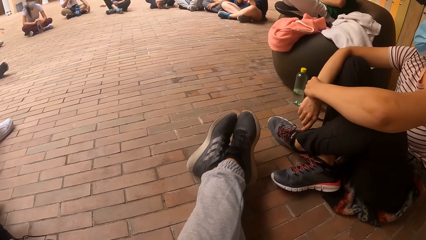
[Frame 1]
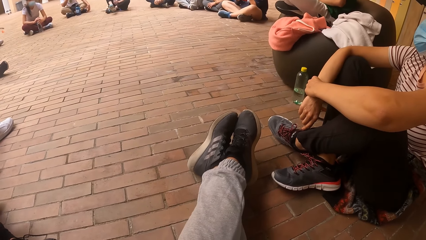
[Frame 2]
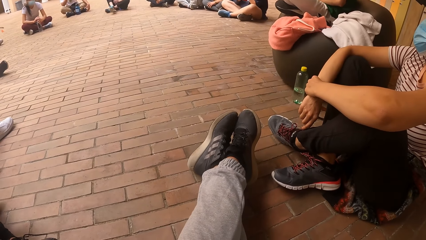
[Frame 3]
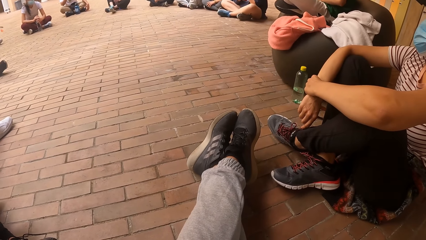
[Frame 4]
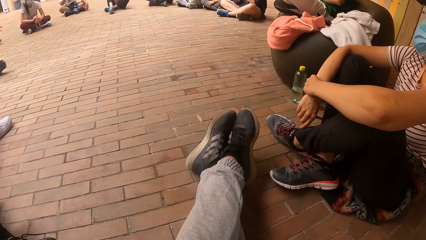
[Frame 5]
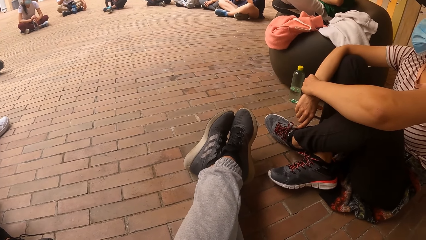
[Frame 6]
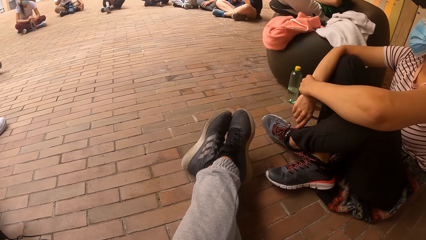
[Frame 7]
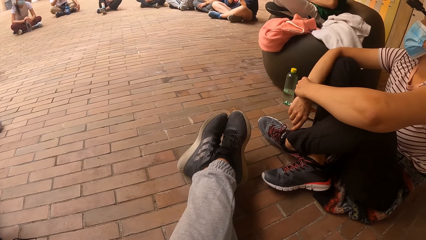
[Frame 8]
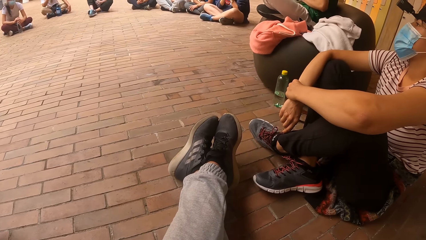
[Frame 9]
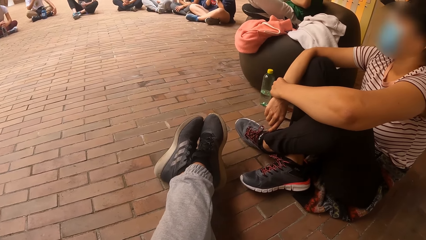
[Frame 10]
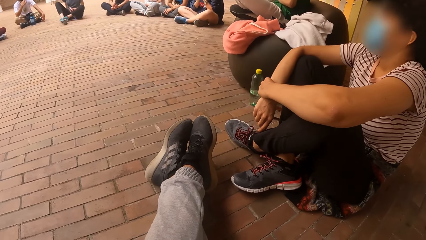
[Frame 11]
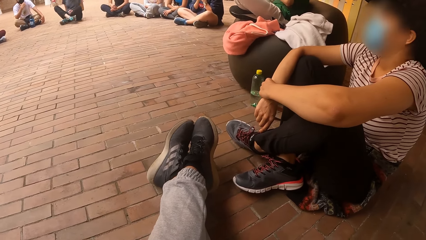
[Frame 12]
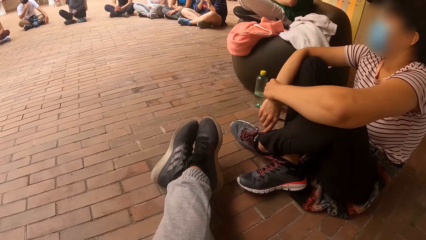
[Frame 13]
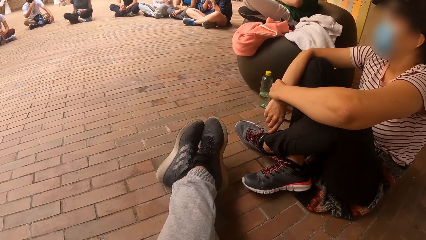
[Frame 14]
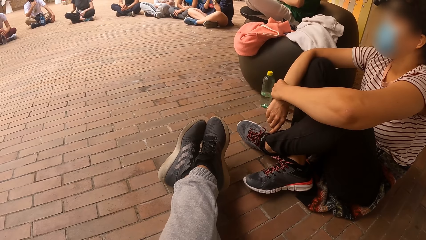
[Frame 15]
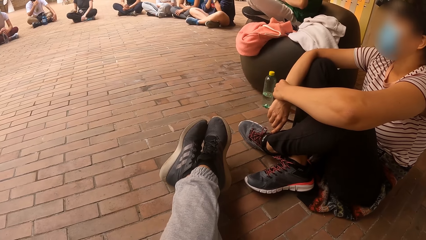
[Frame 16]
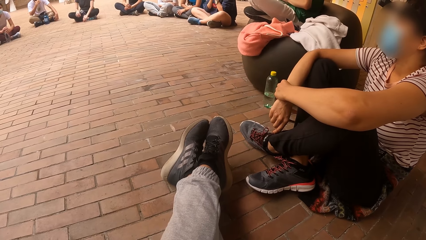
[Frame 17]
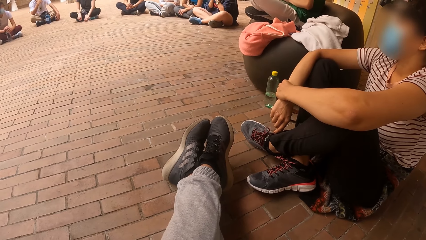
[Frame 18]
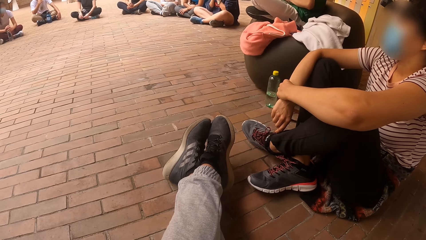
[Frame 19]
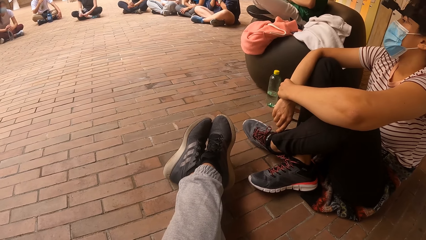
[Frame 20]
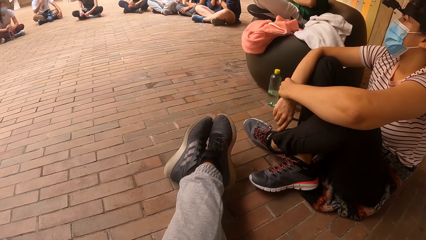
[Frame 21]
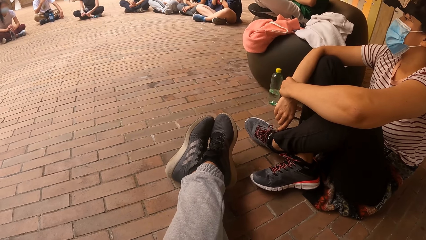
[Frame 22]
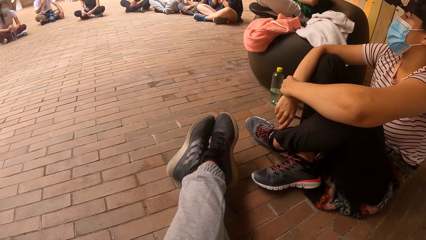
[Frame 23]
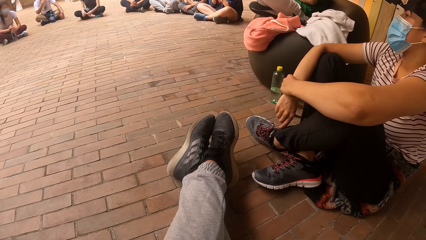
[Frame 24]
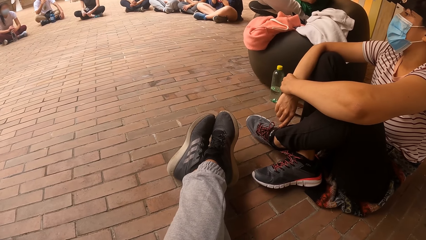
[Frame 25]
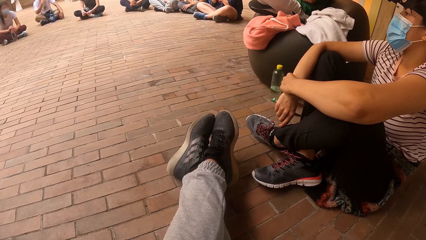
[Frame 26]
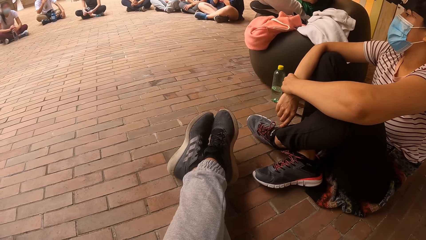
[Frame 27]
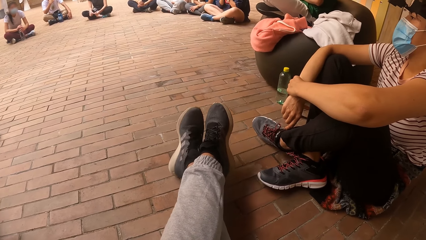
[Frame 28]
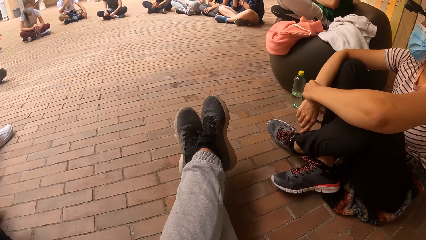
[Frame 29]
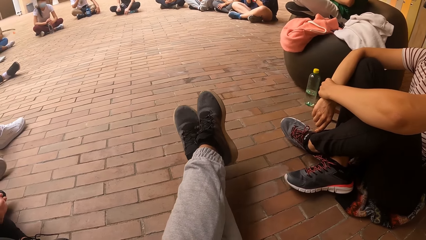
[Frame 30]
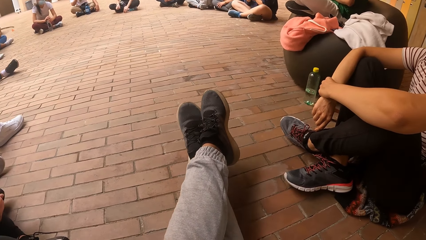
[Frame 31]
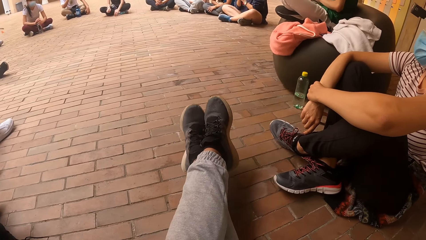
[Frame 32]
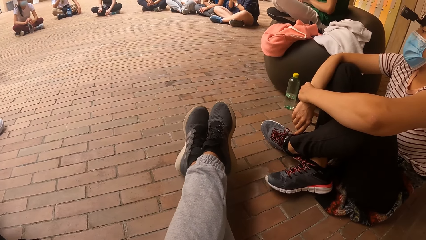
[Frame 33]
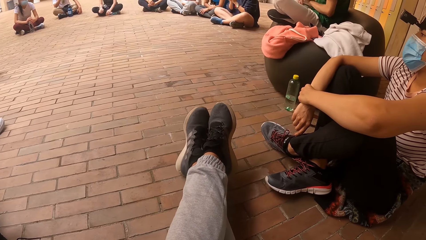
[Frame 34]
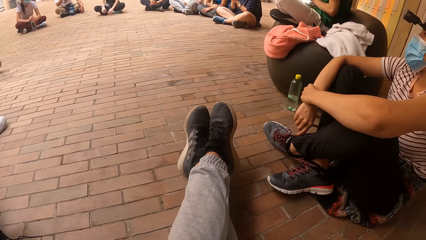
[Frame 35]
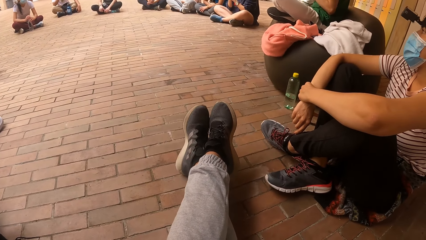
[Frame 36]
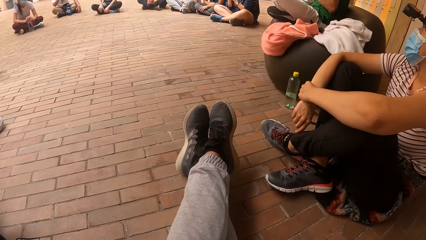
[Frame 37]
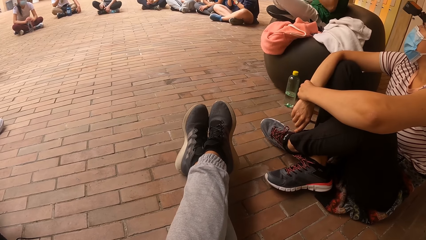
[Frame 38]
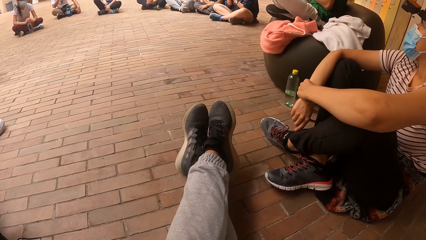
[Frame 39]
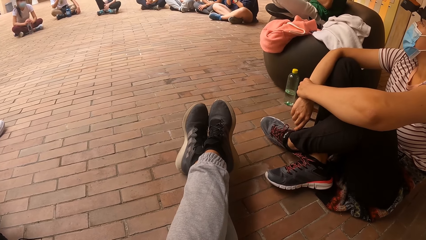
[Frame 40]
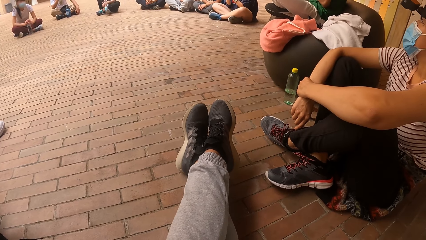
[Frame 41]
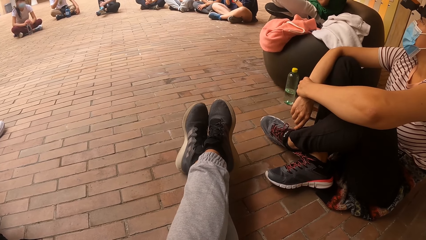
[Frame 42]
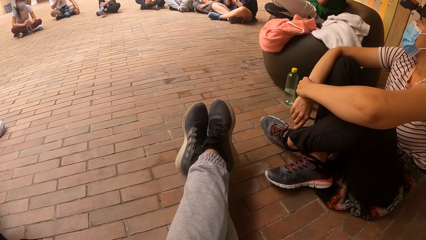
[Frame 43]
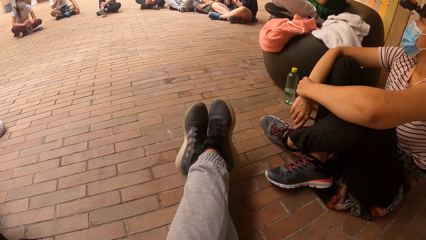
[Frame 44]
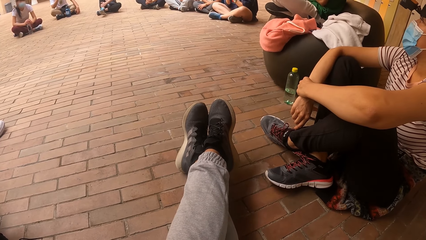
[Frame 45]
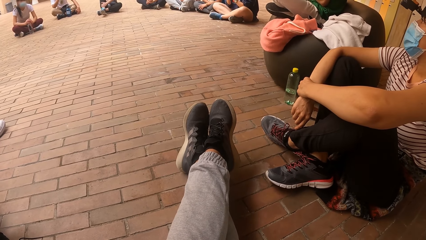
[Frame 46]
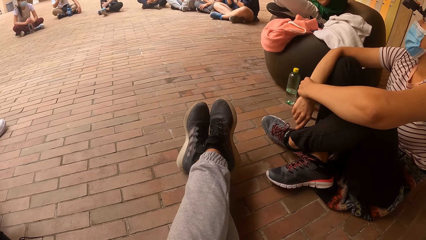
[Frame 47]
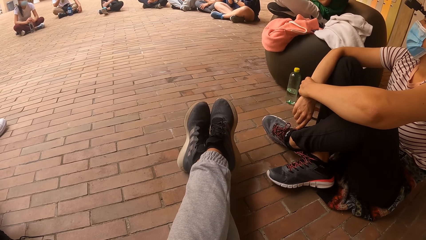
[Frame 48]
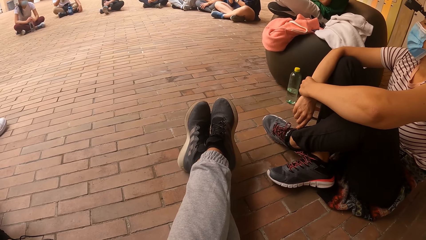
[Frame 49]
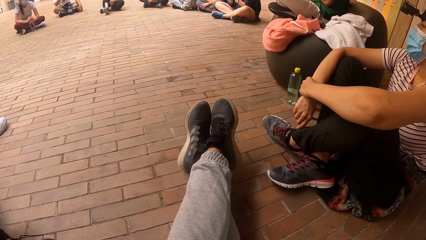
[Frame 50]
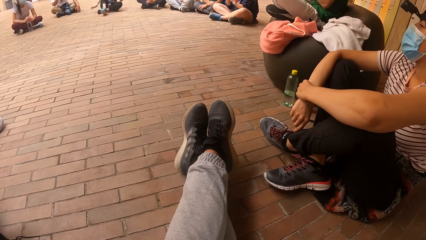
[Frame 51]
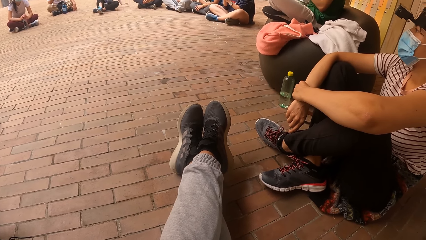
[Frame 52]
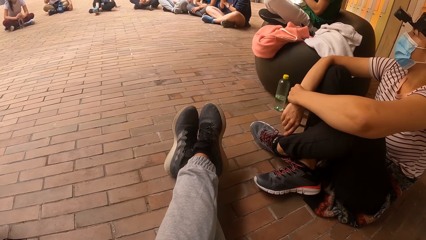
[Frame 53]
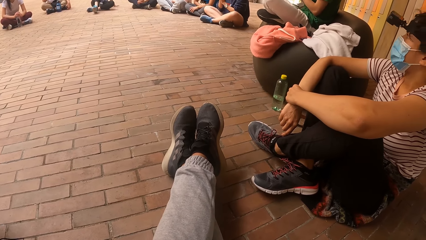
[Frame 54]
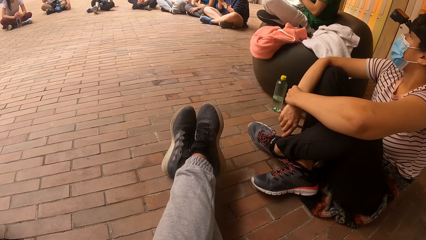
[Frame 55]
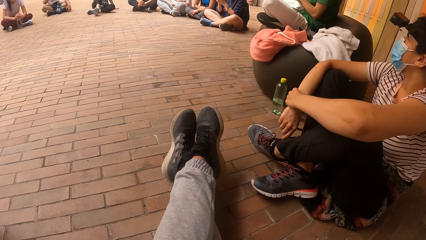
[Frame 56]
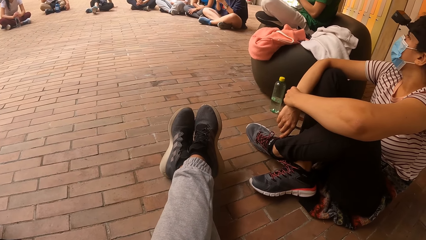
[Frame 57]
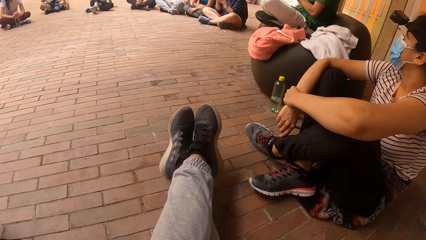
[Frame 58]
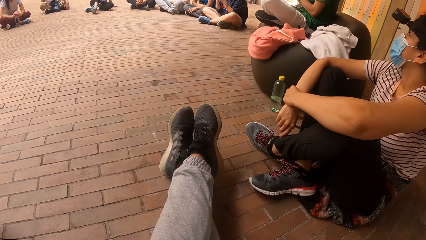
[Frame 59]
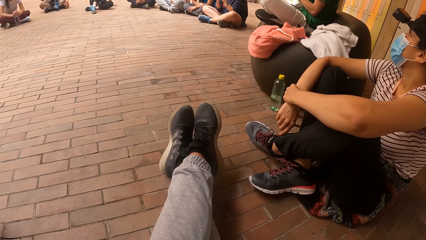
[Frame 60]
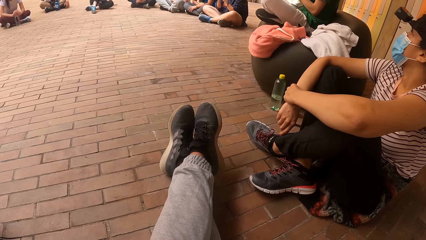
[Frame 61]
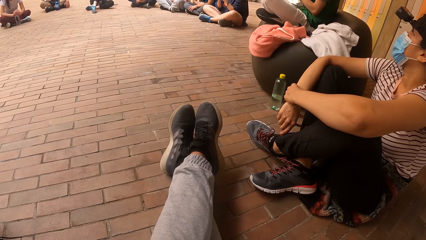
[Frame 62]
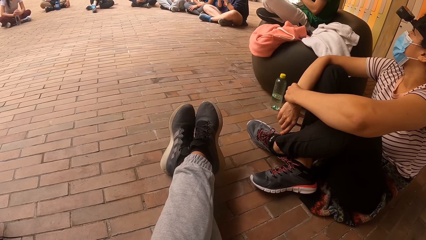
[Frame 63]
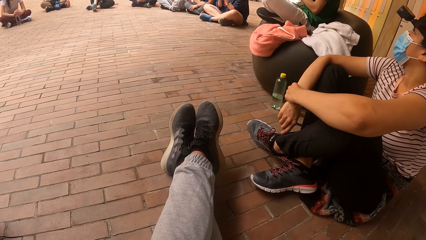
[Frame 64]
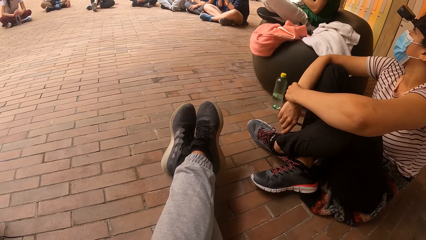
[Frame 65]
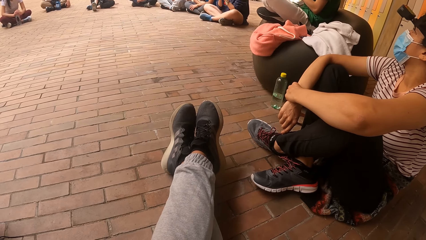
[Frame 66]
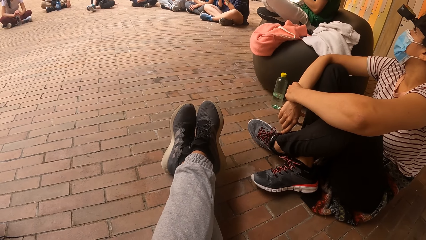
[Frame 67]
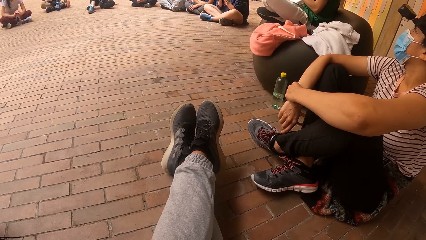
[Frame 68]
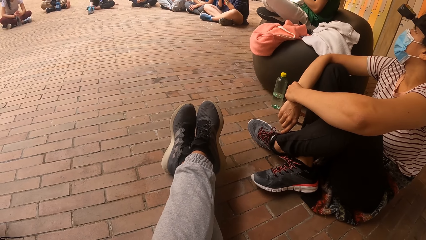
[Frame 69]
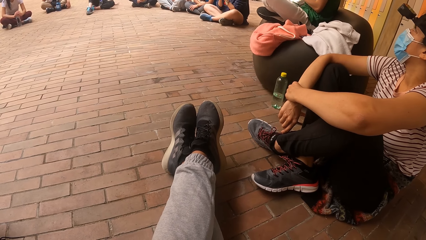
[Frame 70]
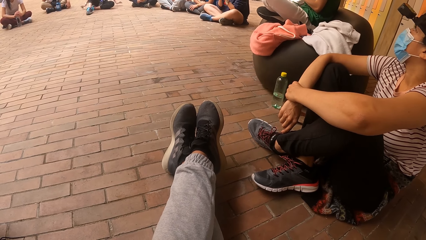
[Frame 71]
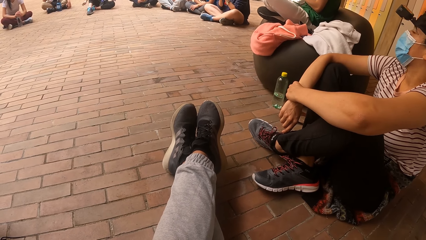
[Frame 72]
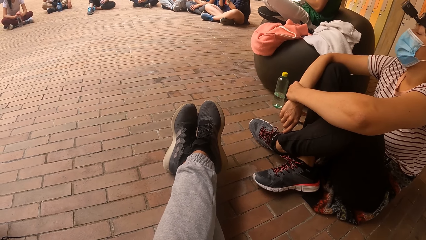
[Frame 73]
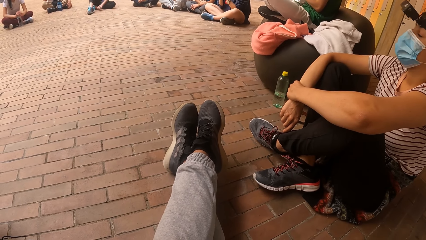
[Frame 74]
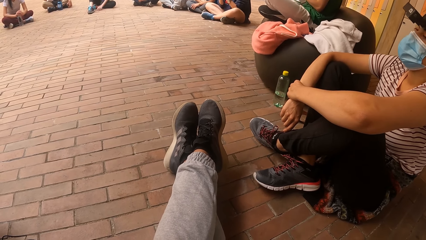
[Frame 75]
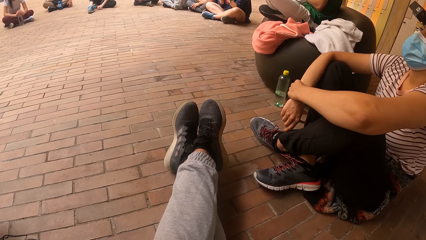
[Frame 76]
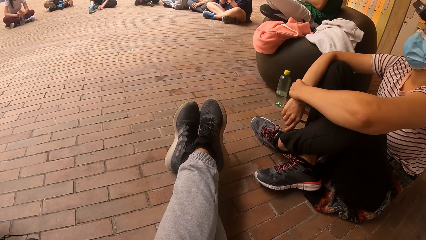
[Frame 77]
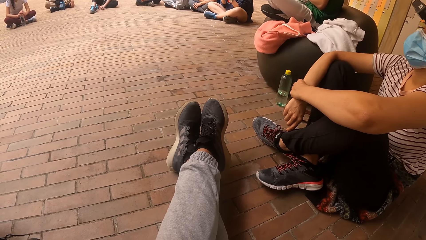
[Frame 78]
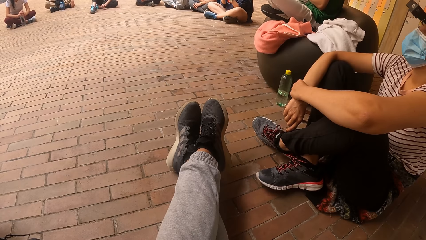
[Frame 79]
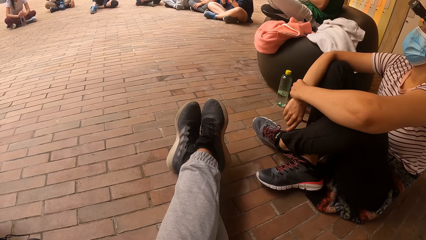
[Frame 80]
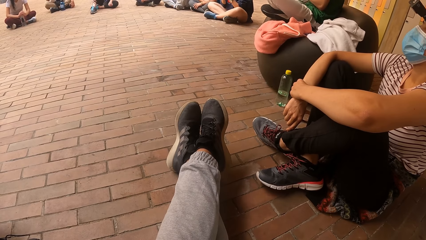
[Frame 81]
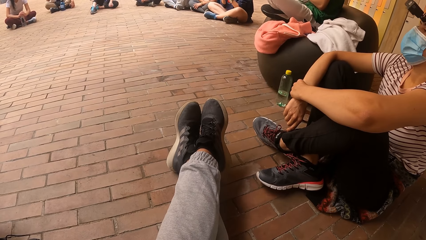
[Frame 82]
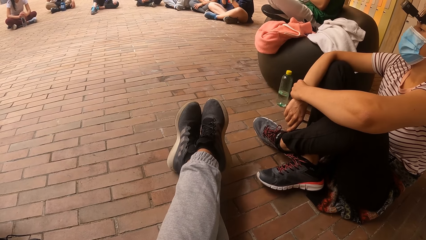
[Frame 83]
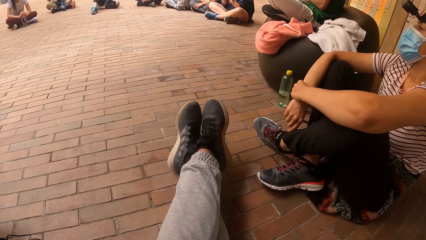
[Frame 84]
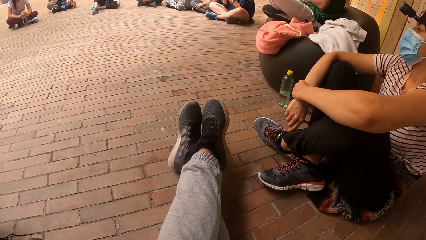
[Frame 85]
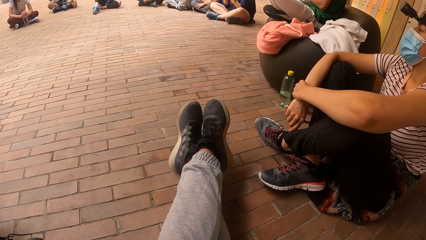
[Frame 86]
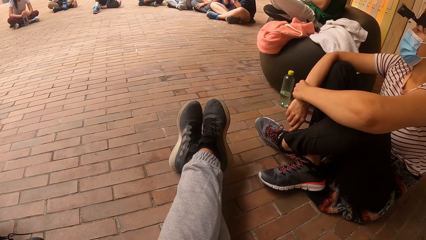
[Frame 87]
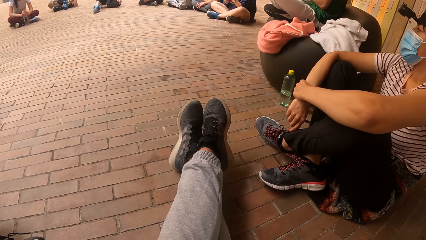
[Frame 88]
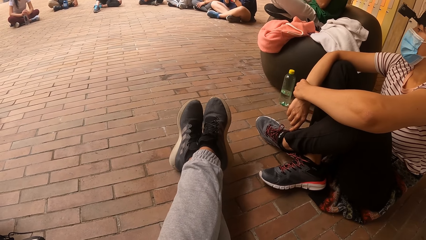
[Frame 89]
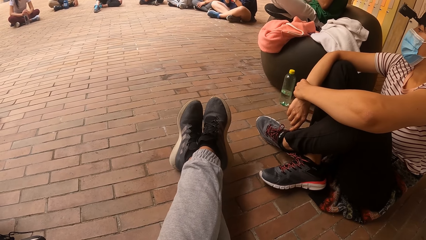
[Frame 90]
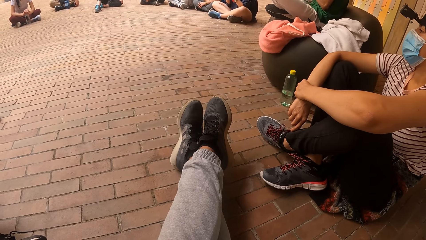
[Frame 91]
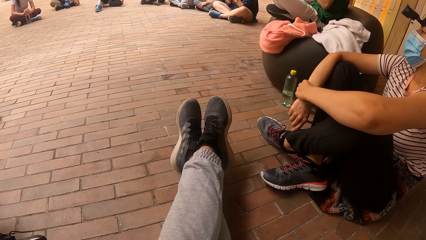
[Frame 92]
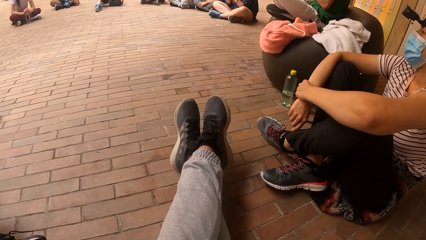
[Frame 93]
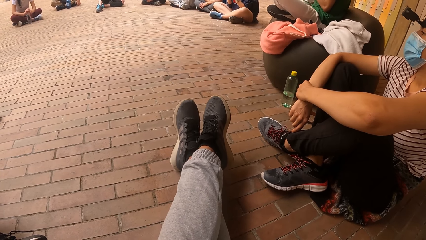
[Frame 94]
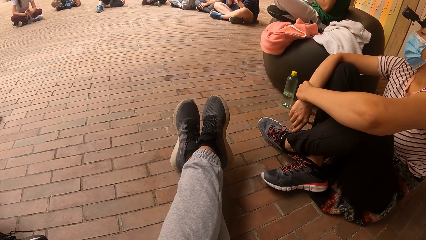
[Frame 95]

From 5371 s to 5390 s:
The camera wearer stares on the floor. A woman moves her legs on the floor. The camera wearer moves her legs. Another woman nods her head. She nods her head again. The first woman picks dust on the floor. The camera wearer stares at the other woman.
